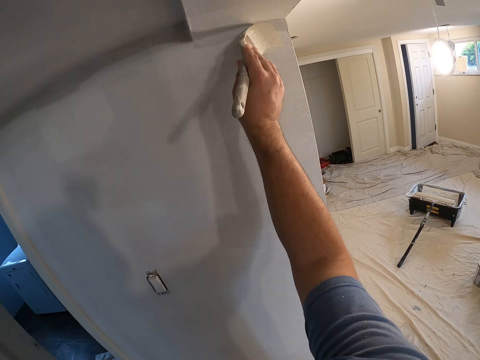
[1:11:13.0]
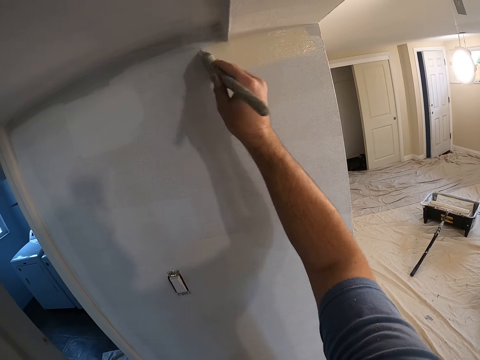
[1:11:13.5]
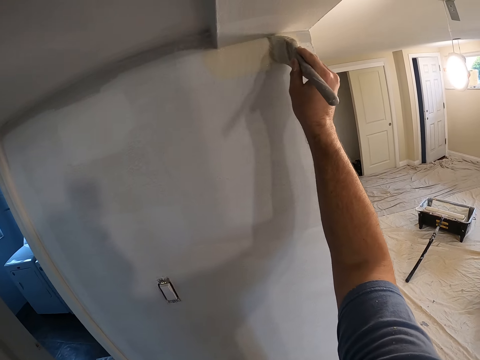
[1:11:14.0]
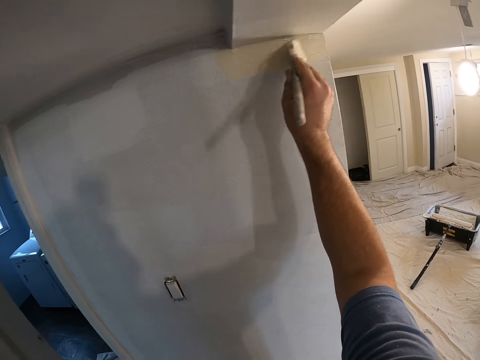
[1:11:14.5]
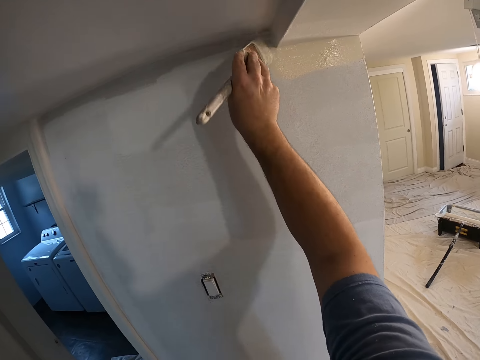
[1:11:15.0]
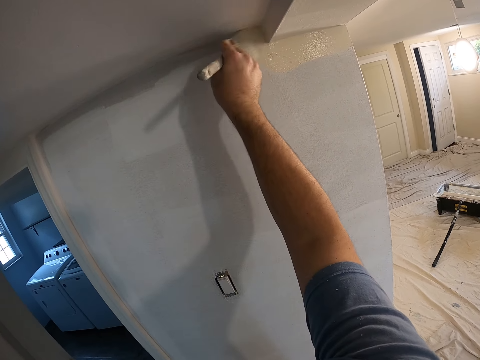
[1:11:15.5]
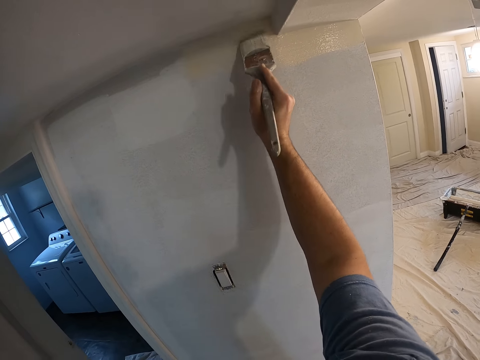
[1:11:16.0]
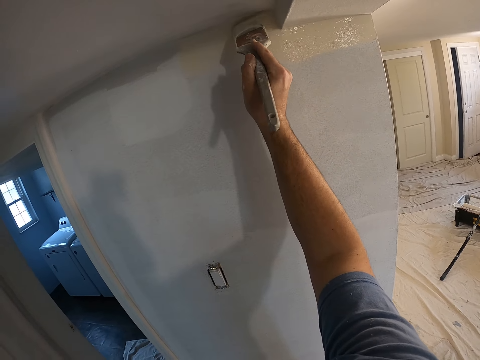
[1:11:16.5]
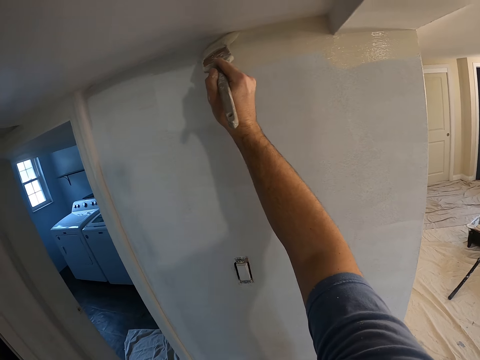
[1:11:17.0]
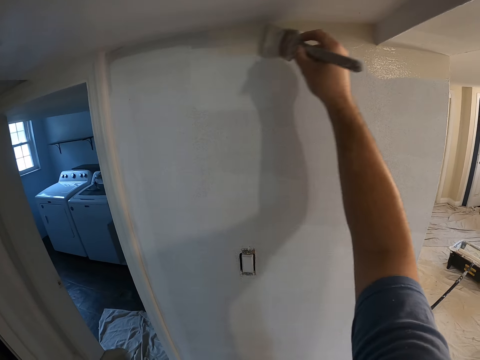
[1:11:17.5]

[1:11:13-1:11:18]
The camera wearer paints the wall with the paint brush.
